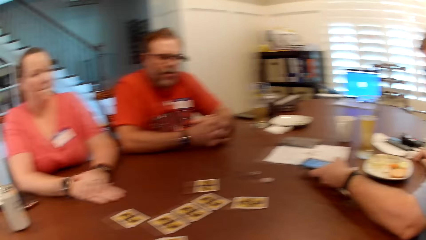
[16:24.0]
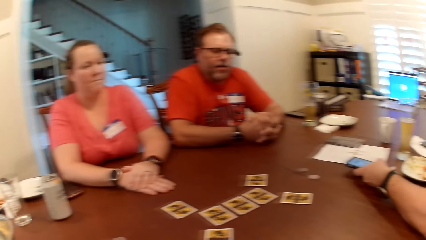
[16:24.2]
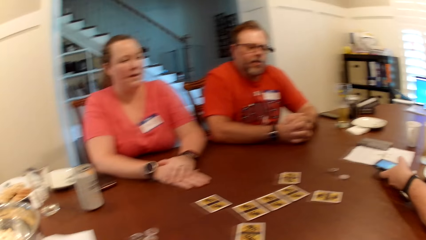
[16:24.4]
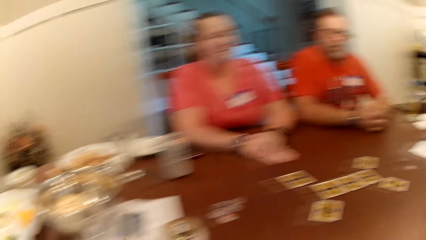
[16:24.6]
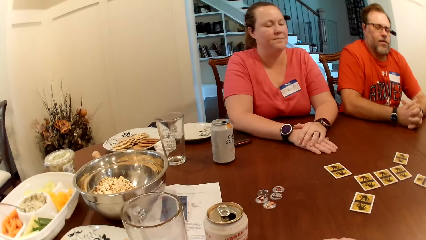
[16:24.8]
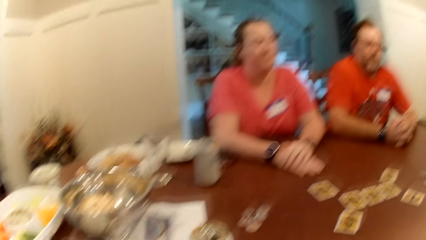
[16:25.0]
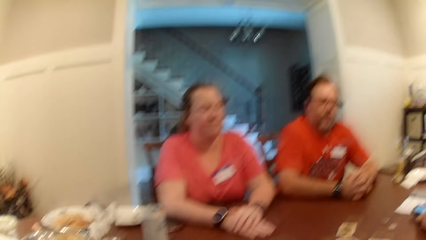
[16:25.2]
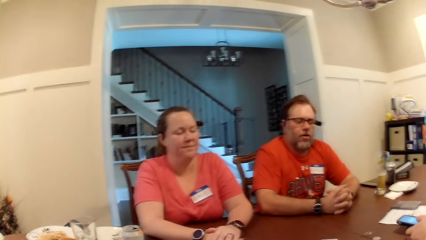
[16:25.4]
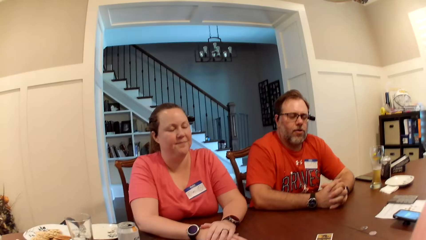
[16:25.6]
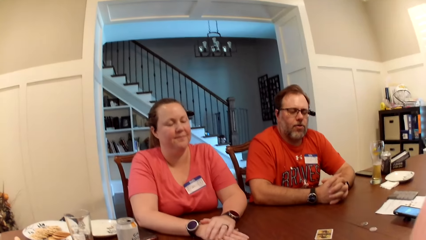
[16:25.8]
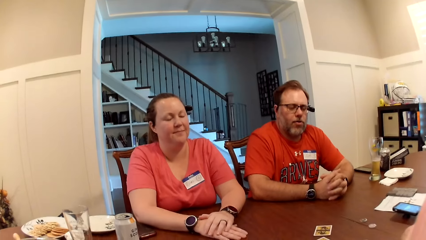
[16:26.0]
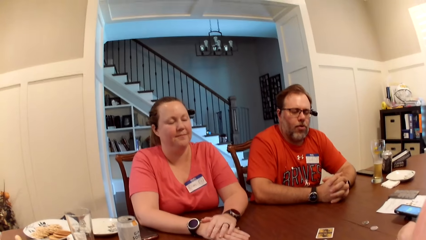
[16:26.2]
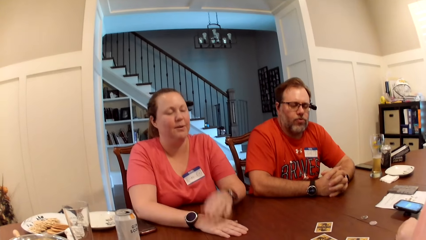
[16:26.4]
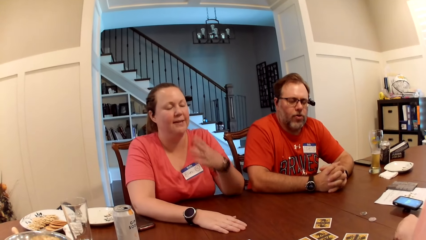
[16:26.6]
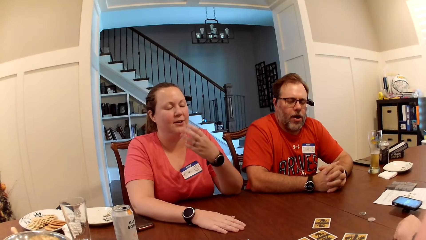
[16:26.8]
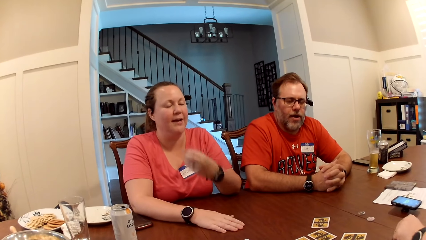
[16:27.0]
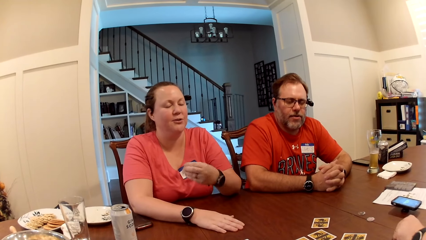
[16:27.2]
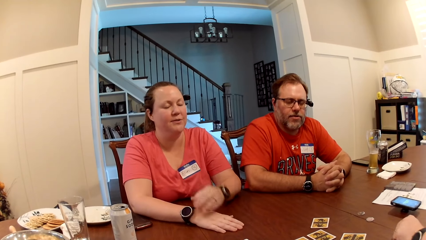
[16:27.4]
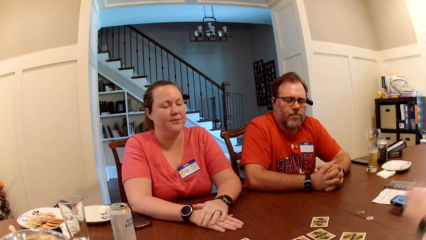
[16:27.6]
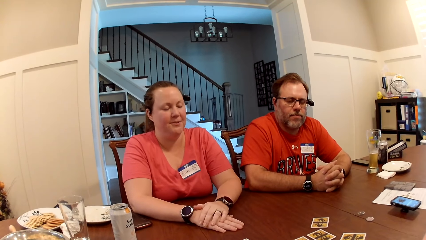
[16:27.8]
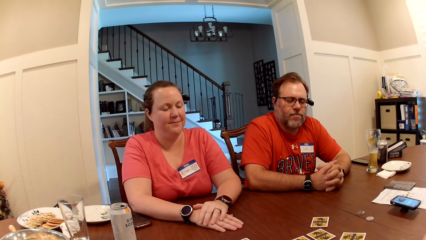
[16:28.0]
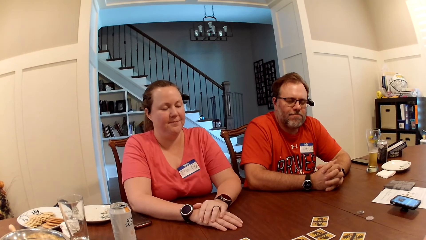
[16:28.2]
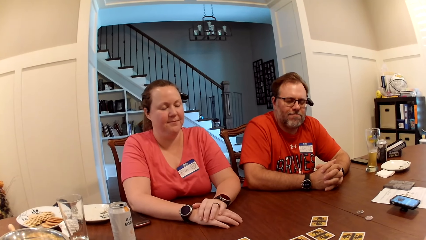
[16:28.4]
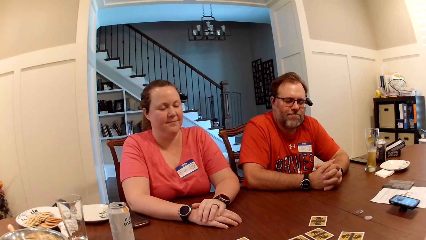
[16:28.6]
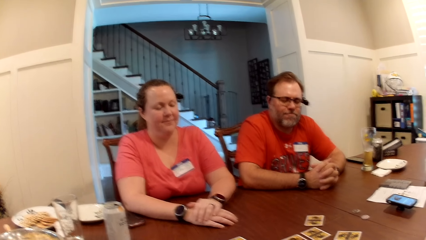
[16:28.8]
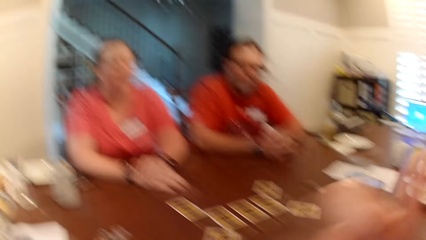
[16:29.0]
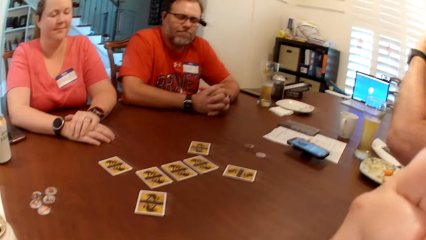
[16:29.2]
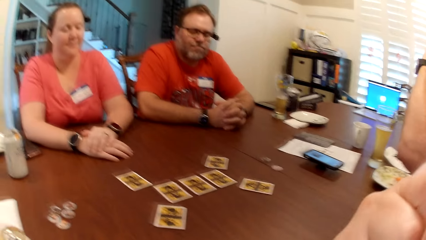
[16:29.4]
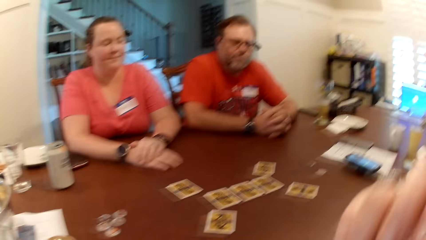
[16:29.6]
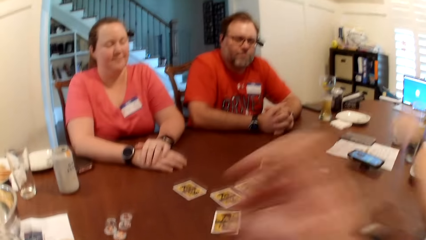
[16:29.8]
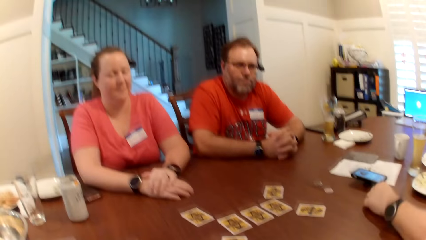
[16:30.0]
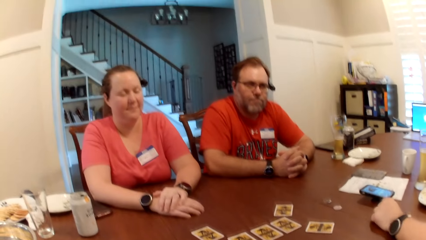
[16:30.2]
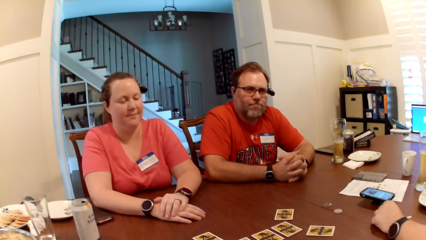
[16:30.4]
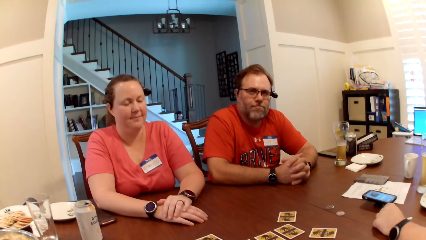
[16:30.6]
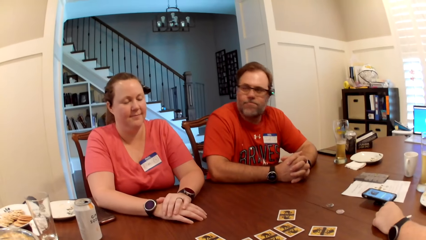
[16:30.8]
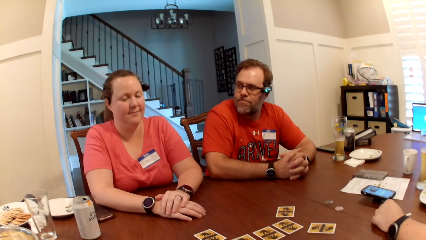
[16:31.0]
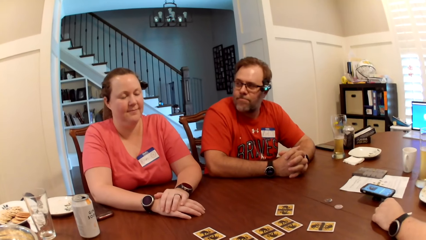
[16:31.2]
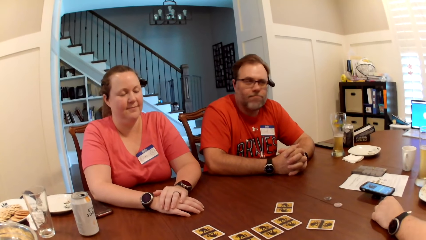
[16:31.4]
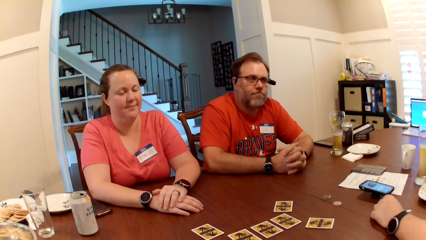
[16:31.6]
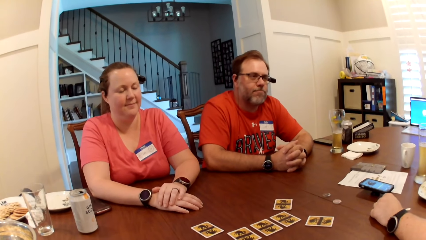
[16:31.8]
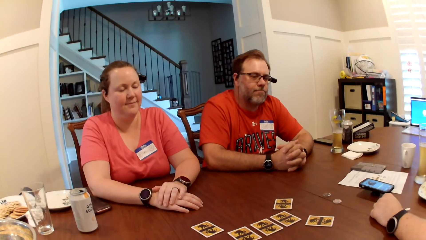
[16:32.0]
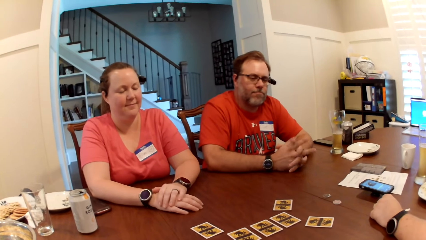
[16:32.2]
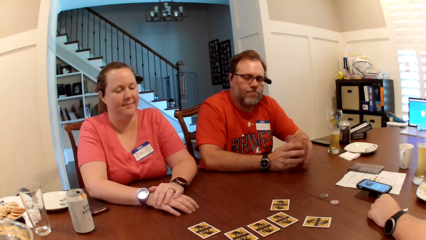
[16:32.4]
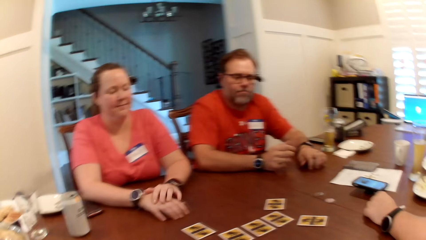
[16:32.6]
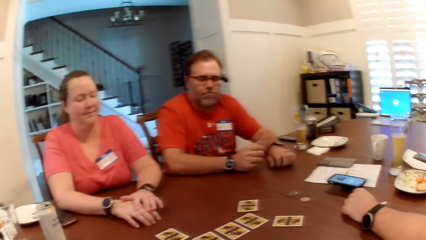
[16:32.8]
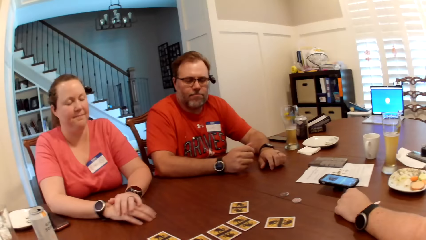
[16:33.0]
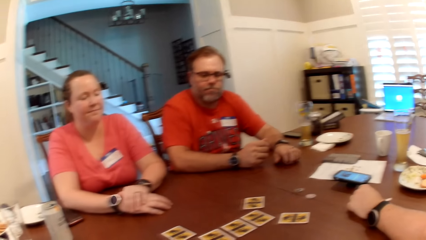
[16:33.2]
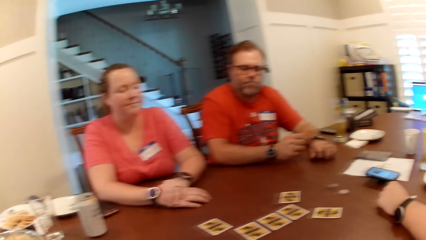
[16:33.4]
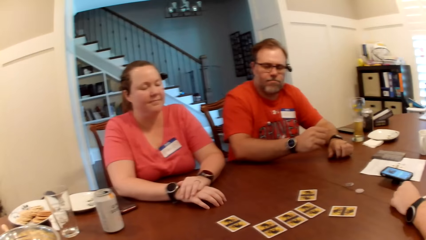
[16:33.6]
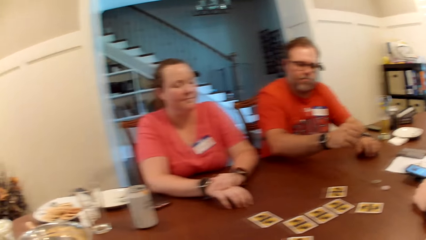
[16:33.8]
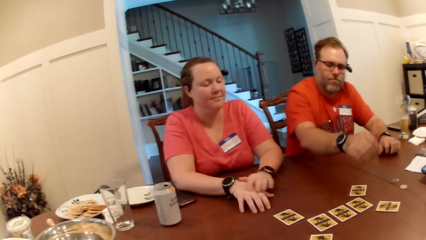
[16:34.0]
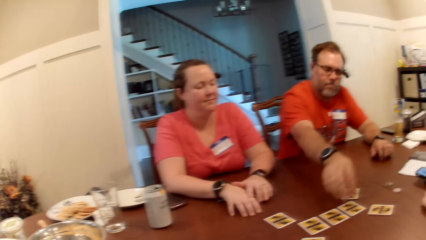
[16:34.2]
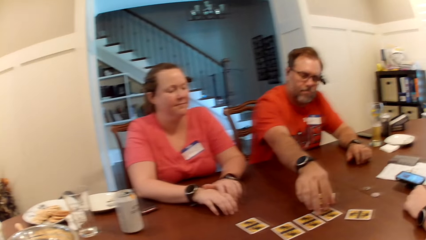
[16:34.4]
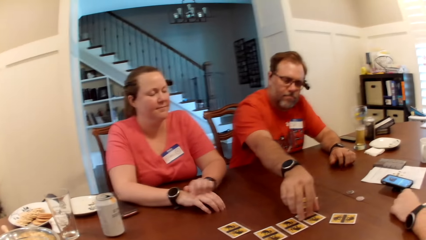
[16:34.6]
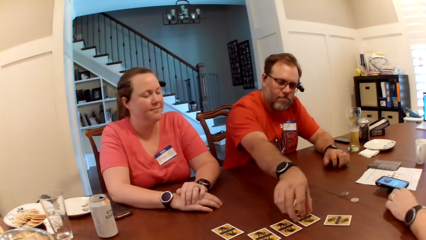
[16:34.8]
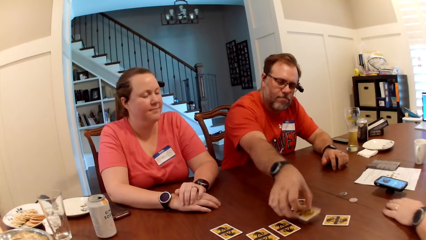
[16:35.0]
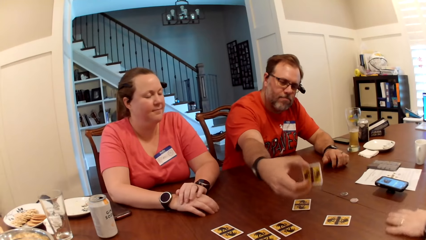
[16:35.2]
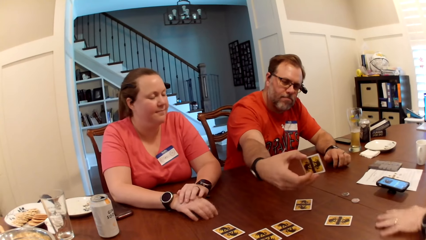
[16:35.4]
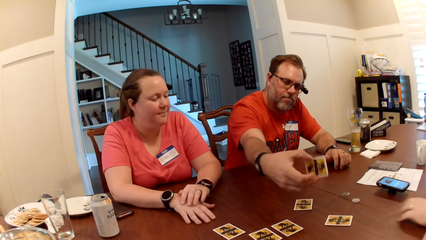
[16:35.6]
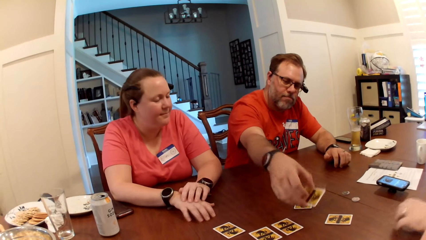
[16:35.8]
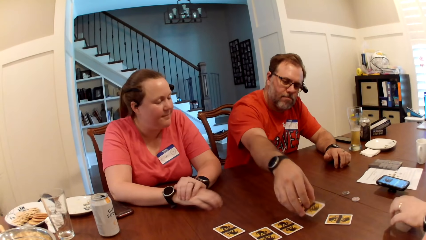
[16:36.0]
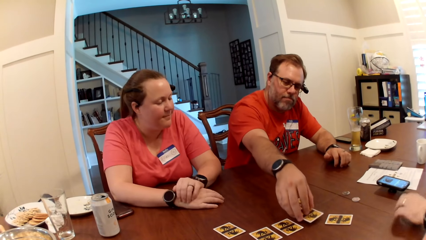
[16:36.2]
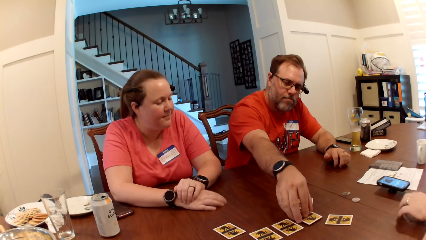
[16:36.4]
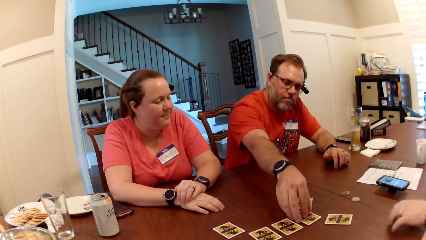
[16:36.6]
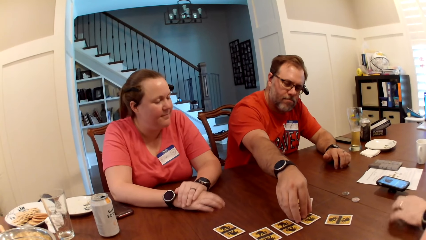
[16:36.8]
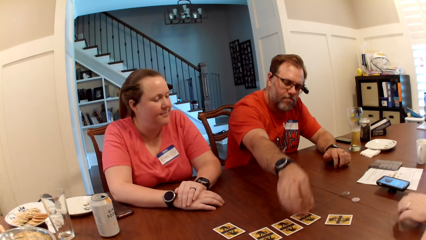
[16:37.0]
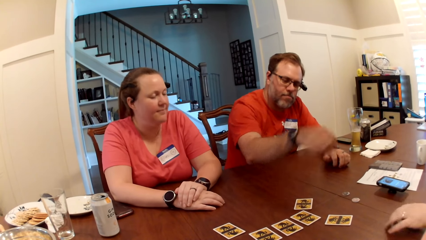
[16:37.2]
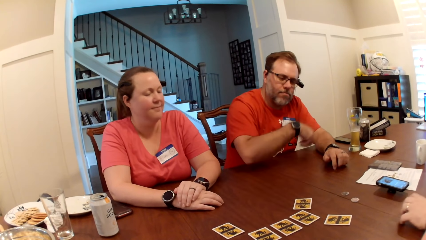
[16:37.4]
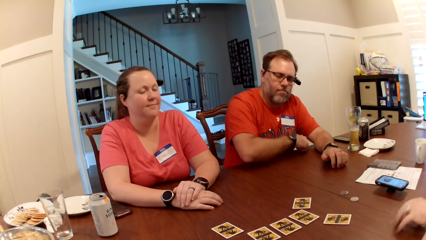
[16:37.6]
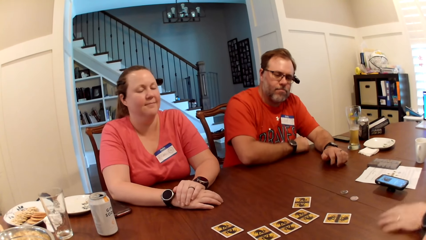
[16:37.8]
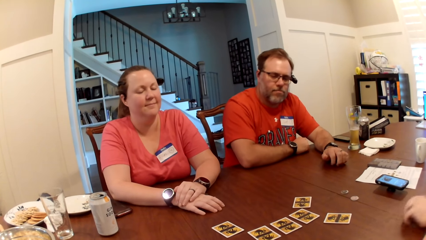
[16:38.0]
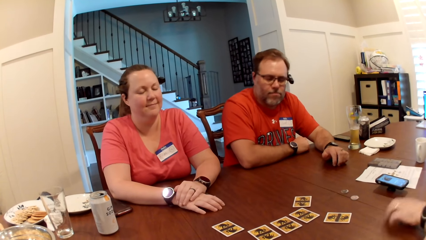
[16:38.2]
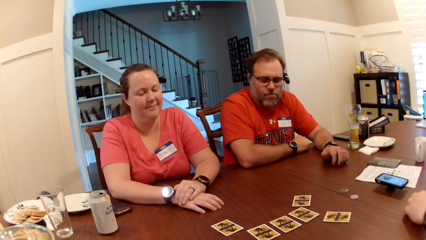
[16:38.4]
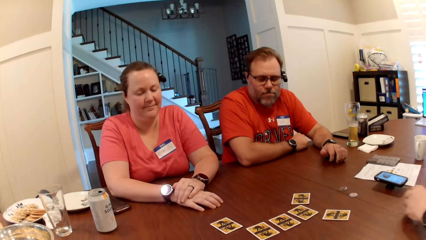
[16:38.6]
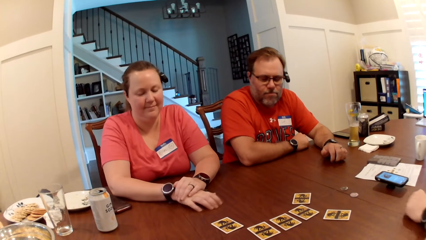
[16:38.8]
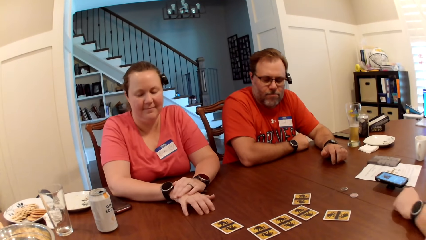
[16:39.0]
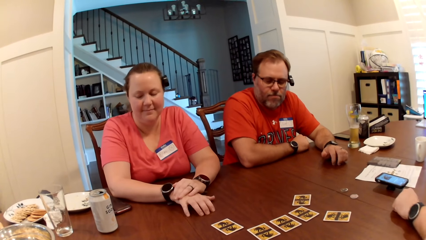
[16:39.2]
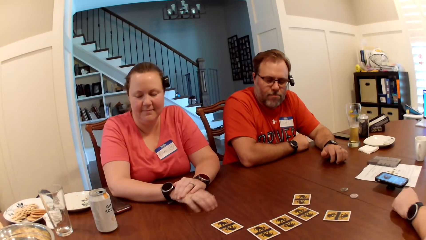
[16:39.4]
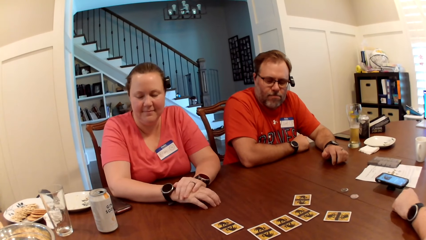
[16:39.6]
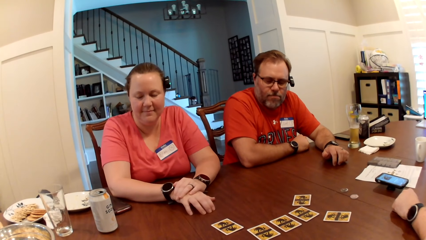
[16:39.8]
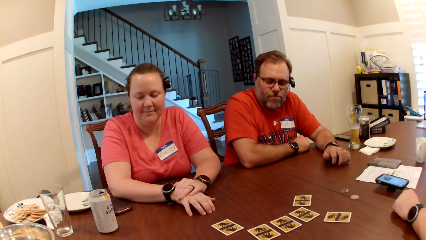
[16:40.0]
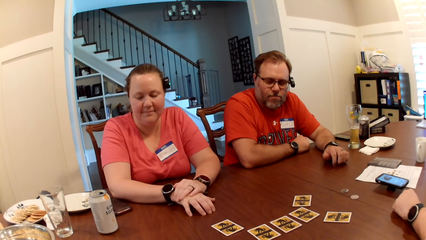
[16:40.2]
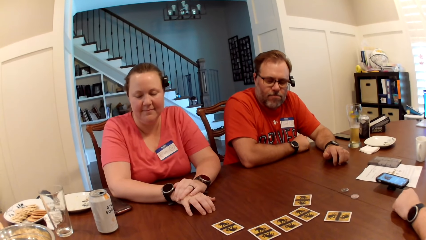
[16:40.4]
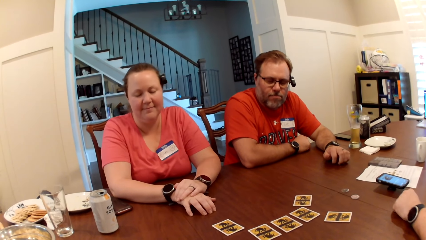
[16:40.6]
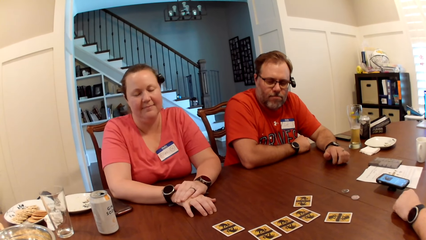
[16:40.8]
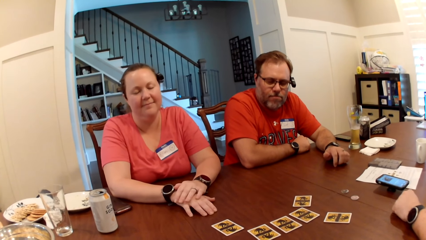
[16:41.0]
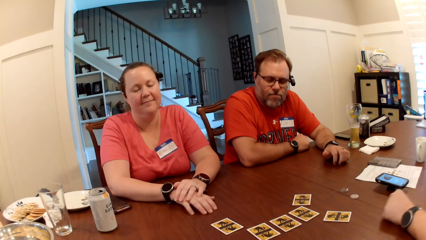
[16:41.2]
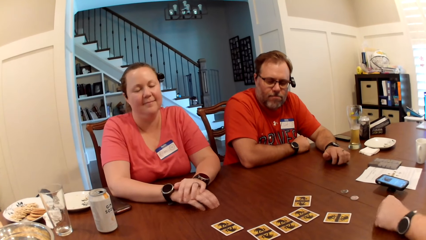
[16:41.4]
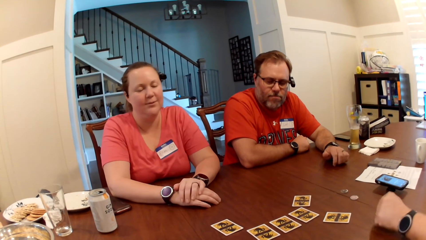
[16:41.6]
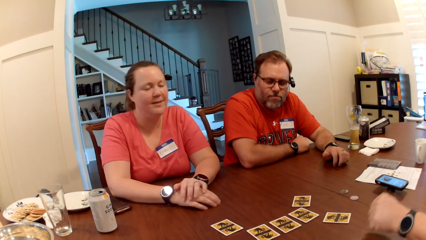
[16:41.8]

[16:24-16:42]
The camera wearer listens to an instructor from the phone with a man, another man and a woman. The first man picks up the card on the table with his right hand. The other man scratches the table with his left hand. The first man drops the card on the table with his right hand. The other man scratches the table with his left hand. The woman scratches the table with her right hand.
